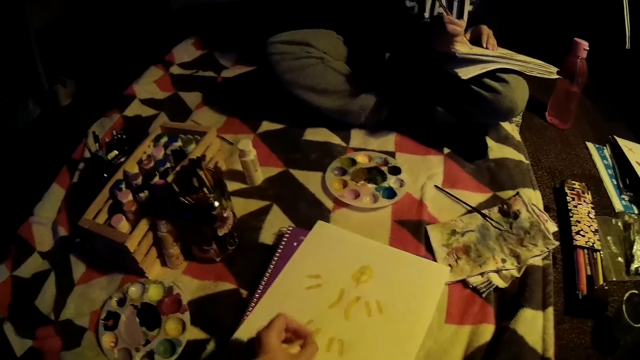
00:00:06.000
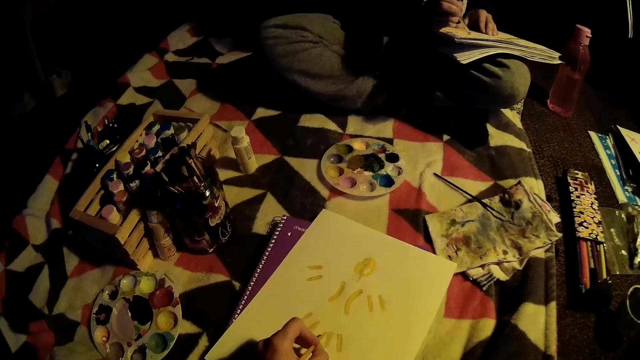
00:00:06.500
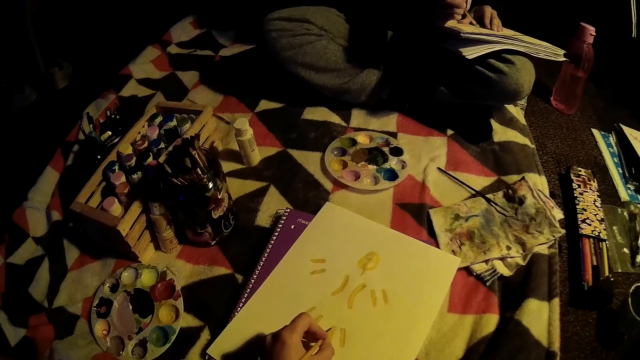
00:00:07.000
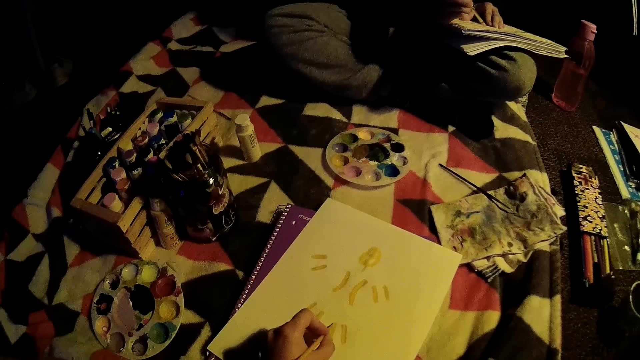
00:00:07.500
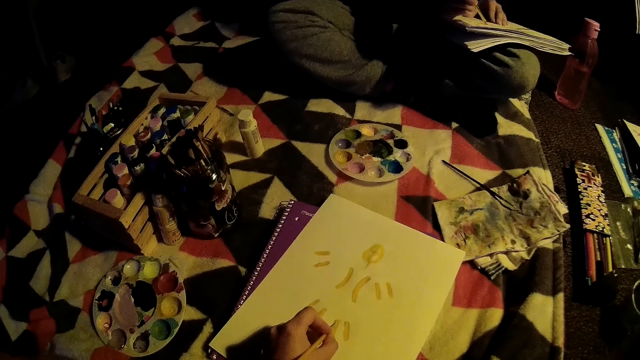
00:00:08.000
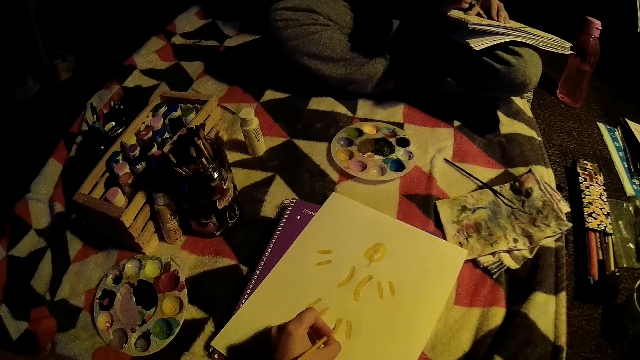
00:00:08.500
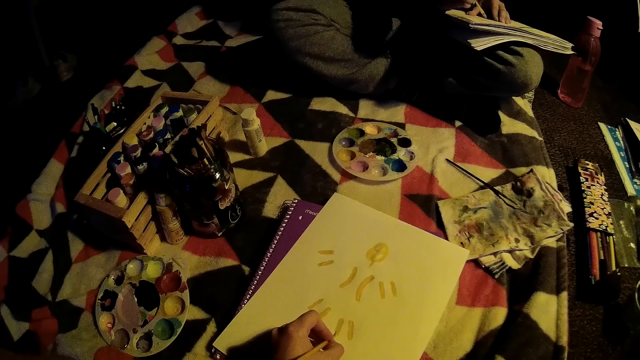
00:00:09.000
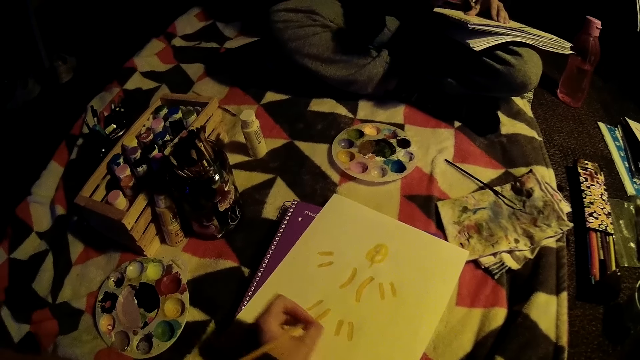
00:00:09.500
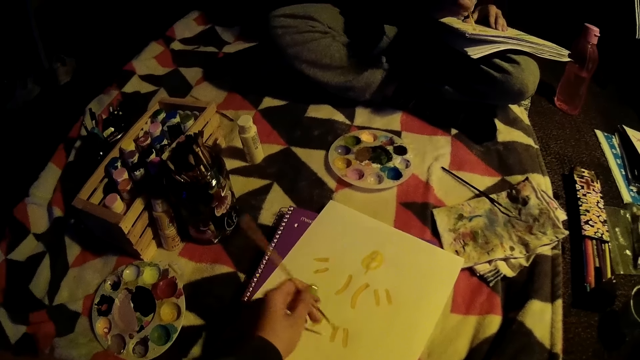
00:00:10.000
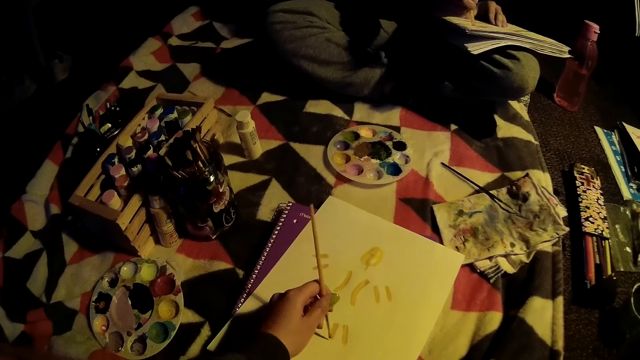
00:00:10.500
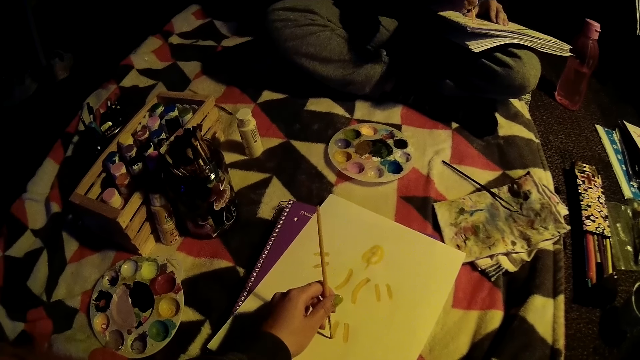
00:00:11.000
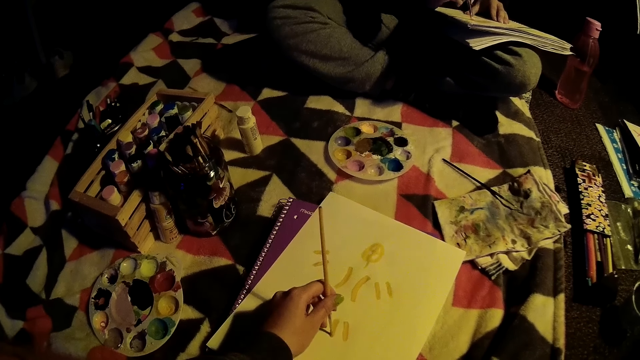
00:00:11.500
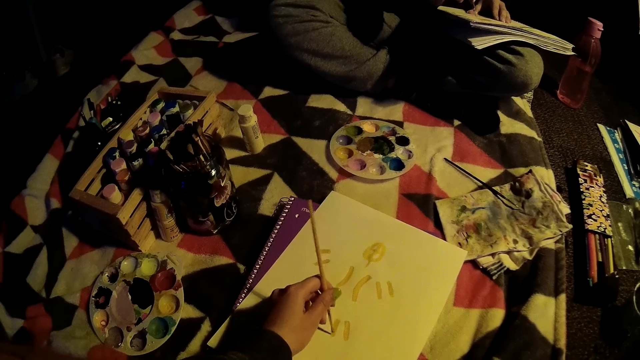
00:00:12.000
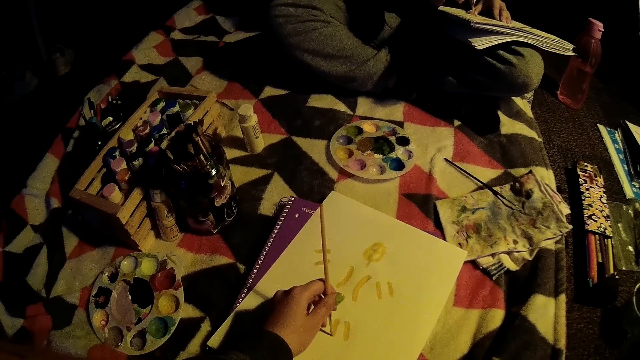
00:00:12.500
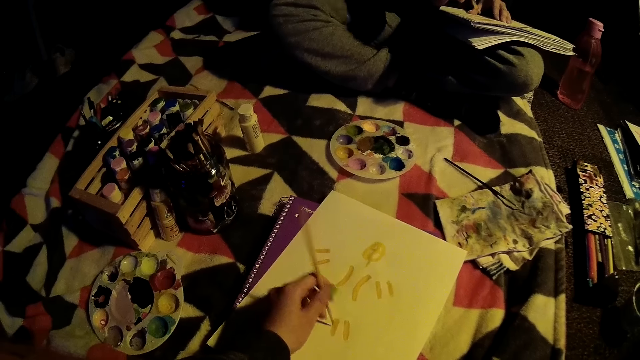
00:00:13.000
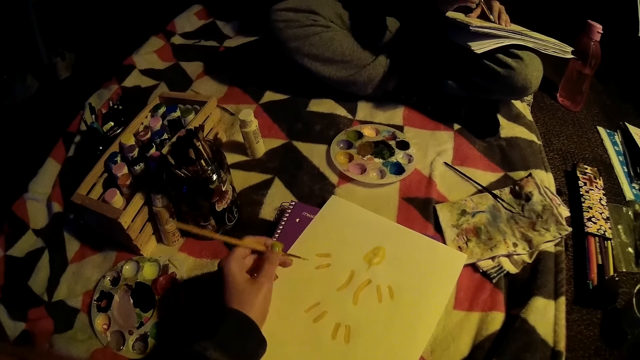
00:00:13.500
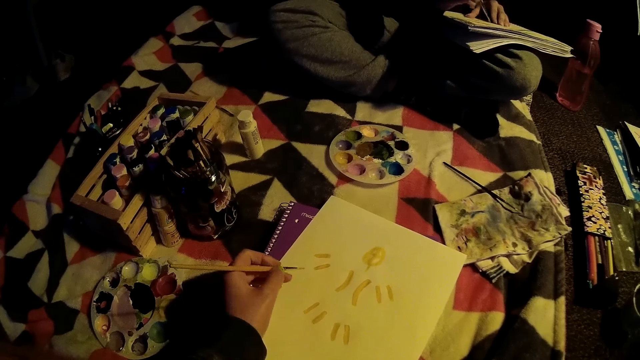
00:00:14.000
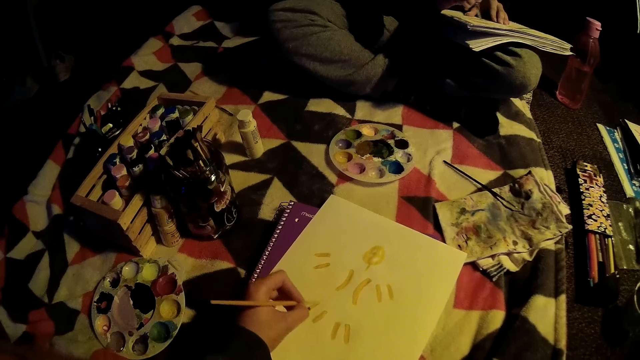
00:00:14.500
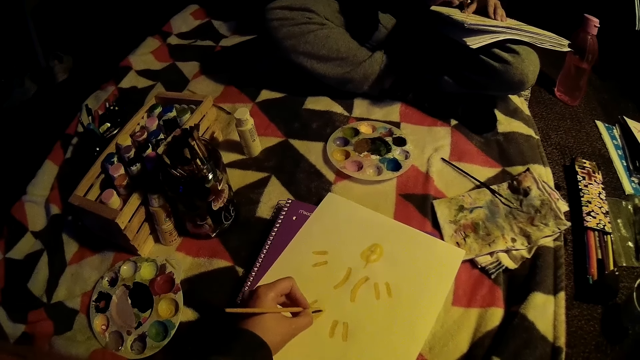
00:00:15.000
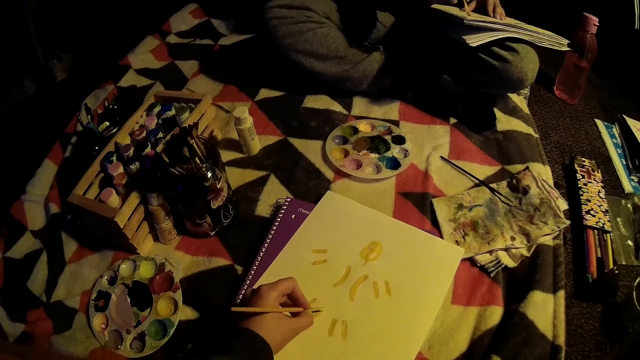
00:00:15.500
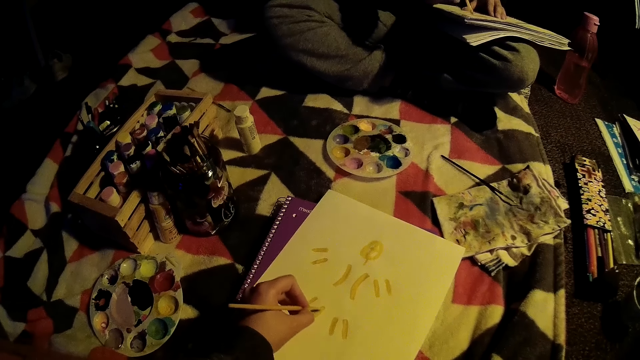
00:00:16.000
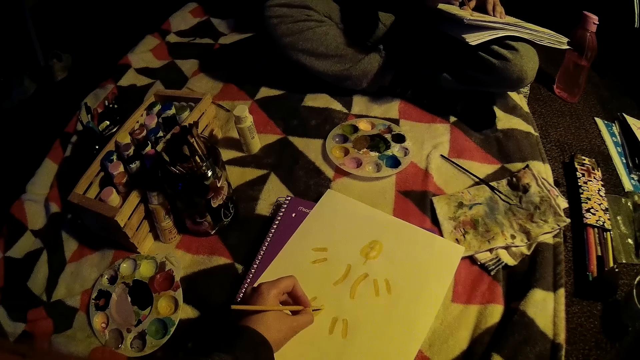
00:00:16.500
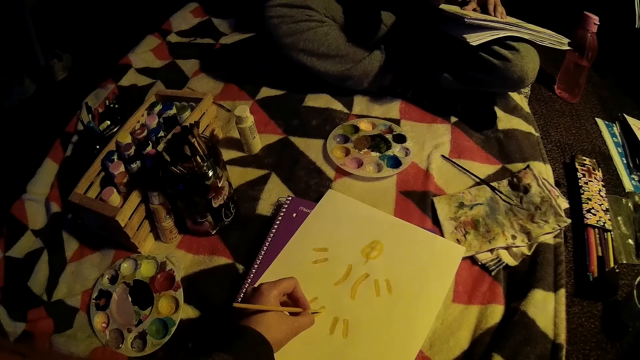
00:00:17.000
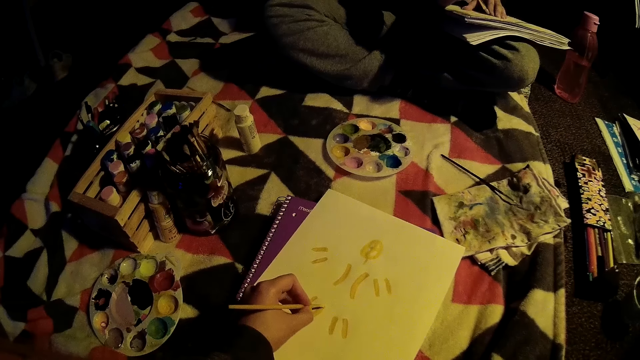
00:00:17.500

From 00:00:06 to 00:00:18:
The camera wearer paints on a drawing book with the paintbrush in her left hand. A man paints the book.

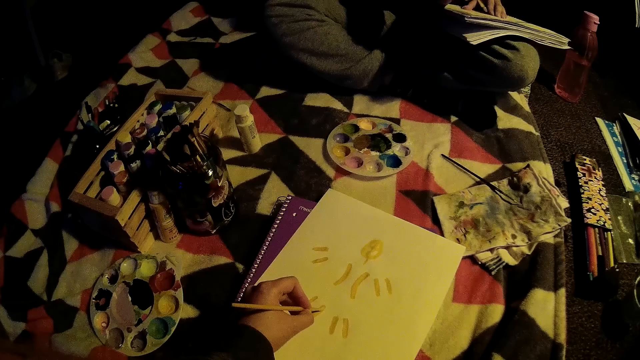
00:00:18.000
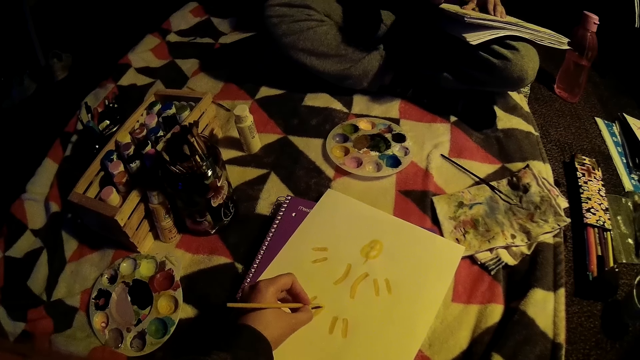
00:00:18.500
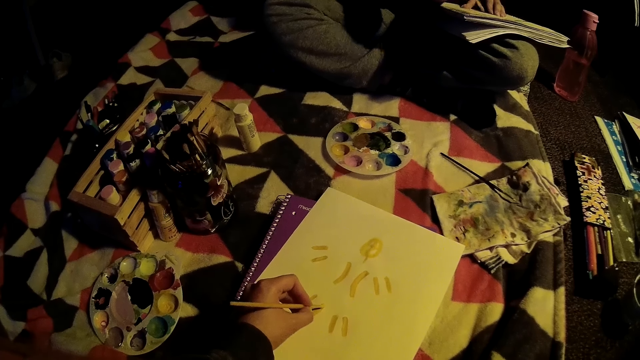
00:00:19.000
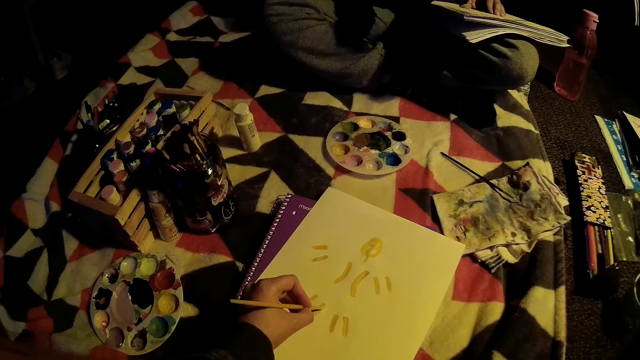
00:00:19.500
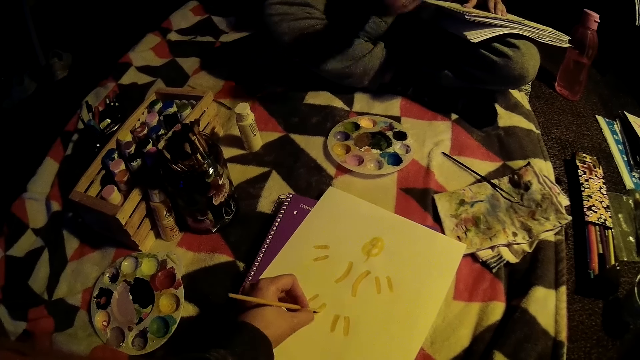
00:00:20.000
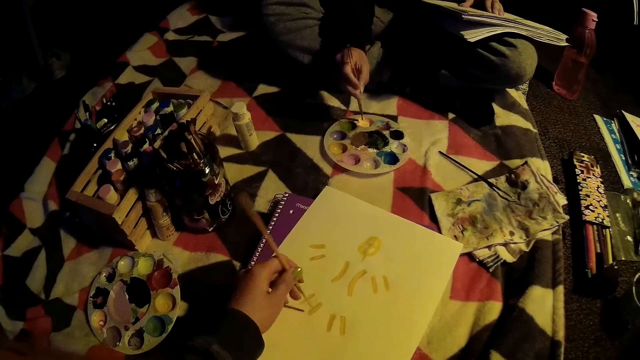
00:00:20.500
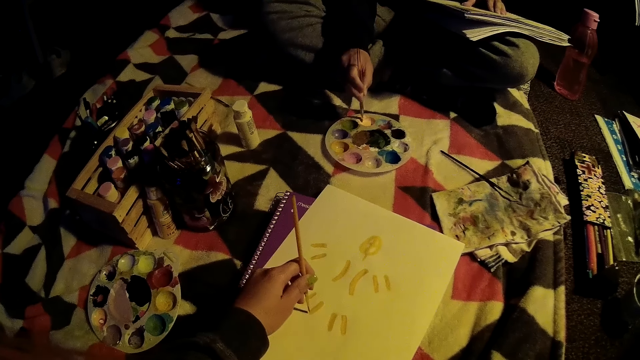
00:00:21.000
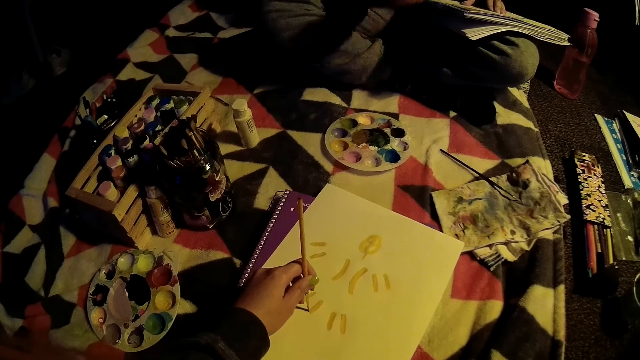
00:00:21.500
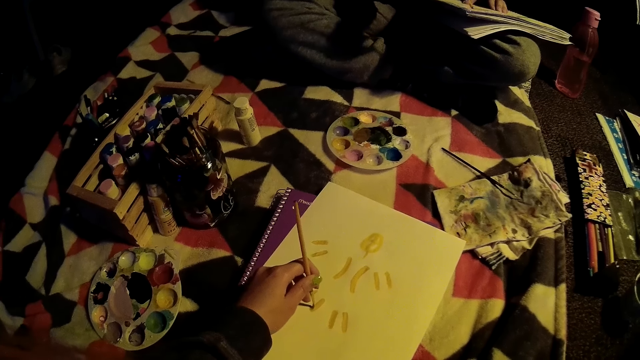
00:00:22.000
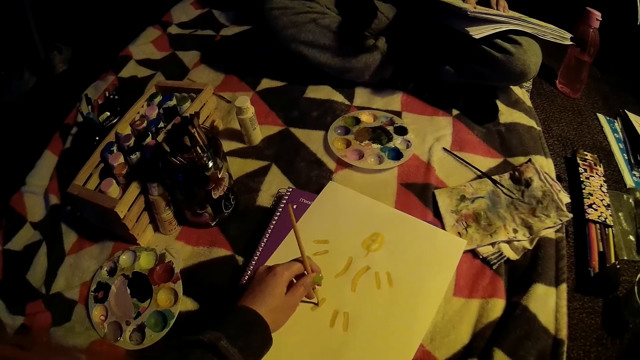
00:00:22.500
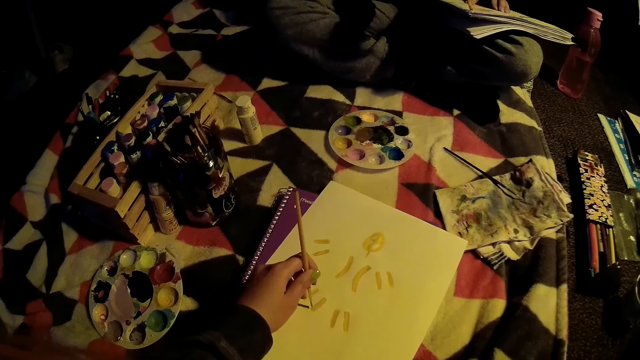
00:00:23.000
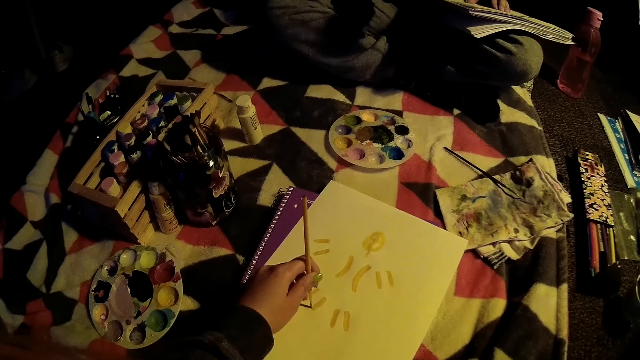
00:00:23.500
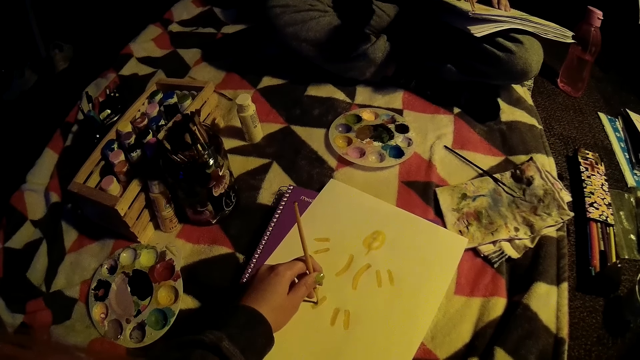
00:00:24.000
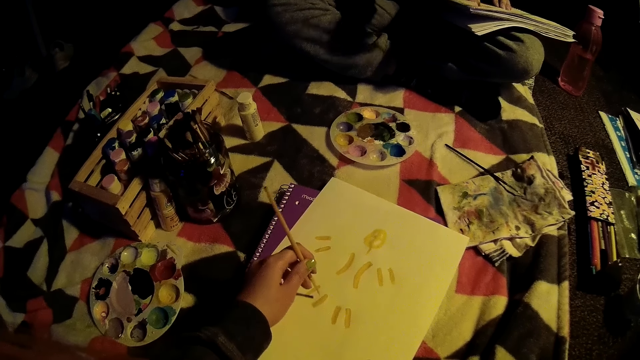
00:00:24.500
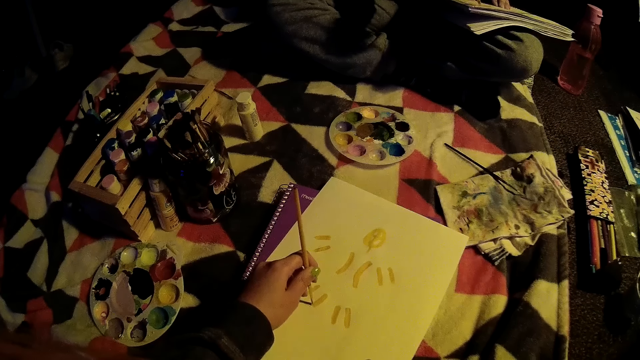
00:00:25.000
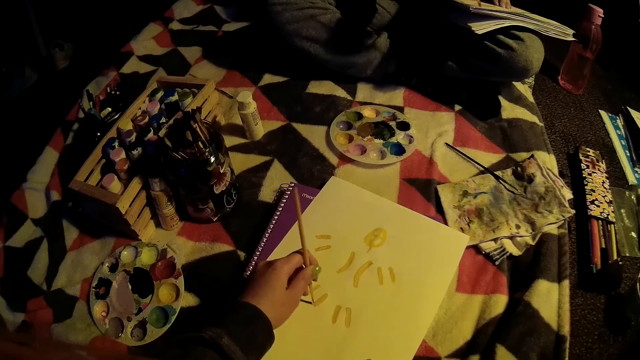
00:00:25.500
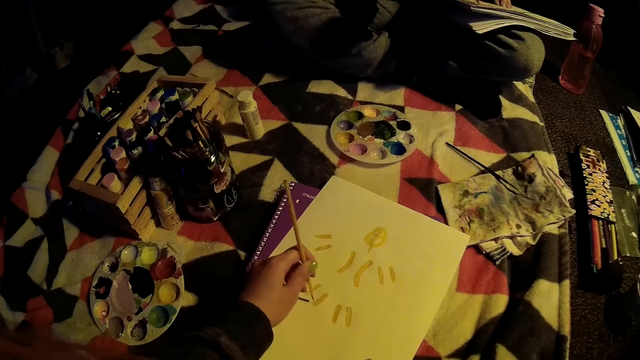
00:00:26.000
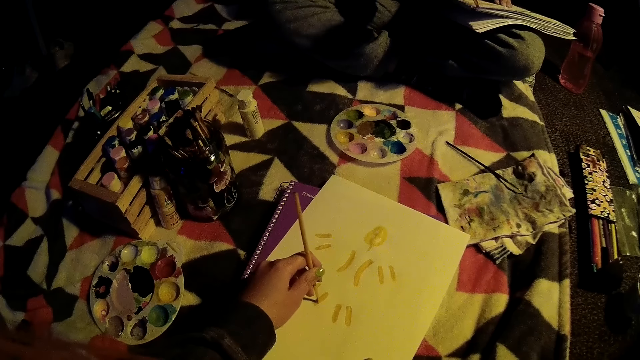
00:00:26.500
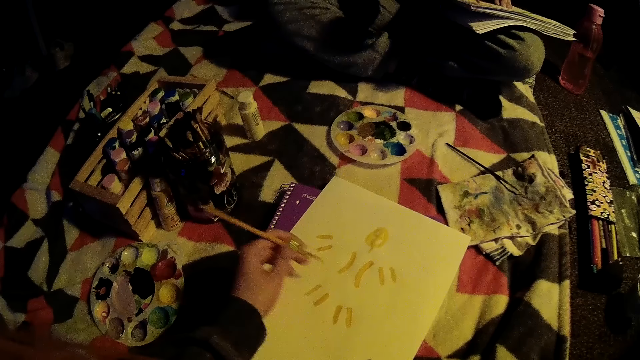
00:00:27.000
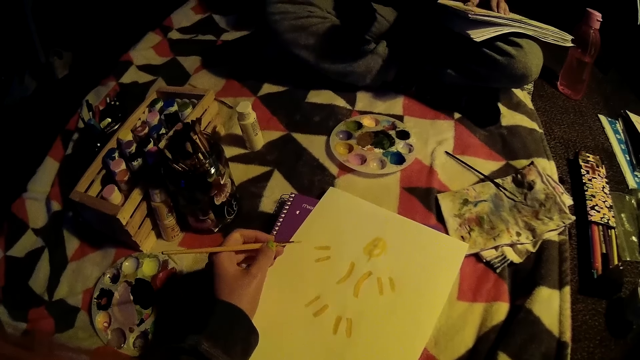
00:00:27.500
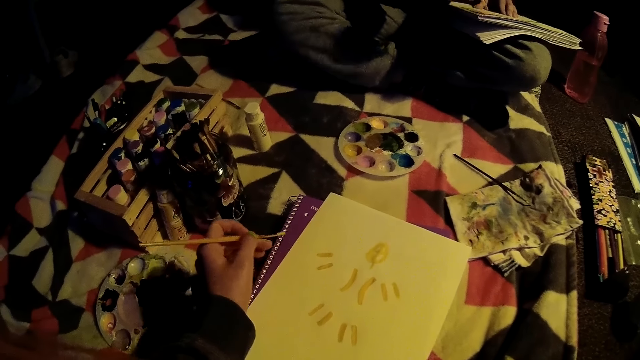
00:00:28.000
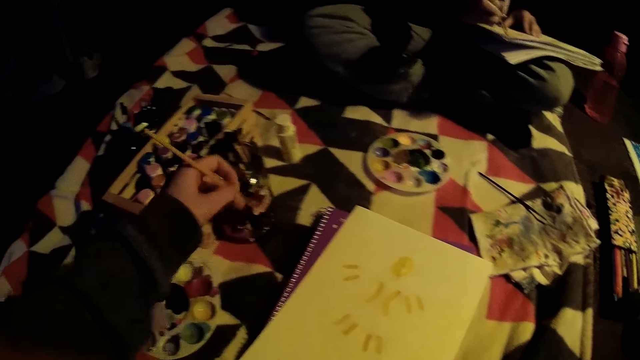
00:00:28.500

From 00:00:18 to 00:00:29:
The woman collects paint with the paintbrush in her right hand from the paint palette and paints on a drawing book with her right hand.
